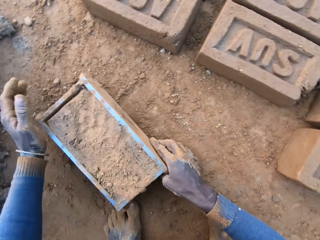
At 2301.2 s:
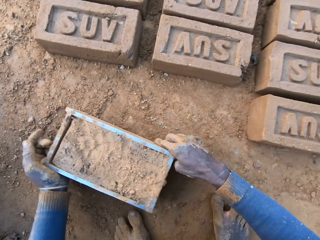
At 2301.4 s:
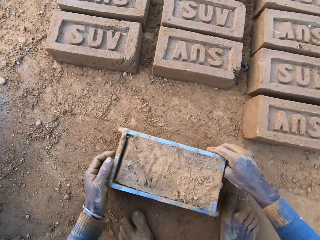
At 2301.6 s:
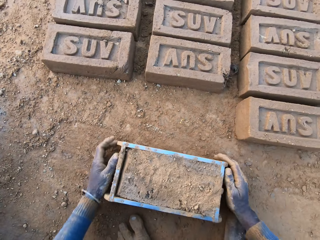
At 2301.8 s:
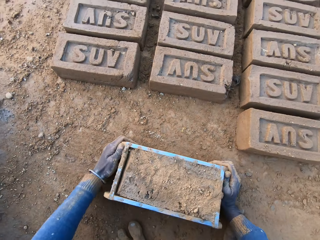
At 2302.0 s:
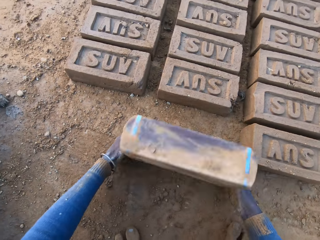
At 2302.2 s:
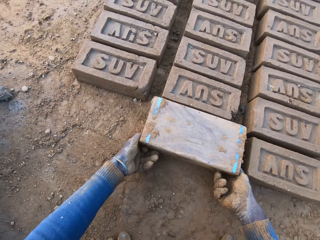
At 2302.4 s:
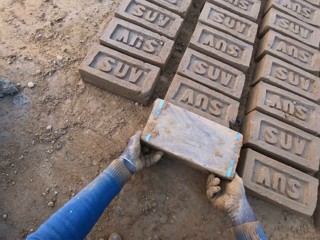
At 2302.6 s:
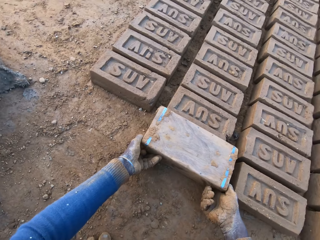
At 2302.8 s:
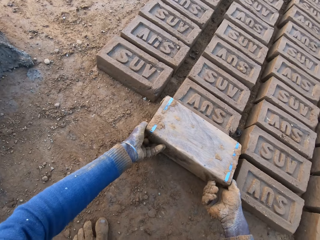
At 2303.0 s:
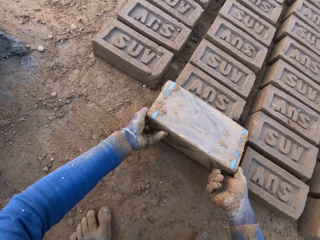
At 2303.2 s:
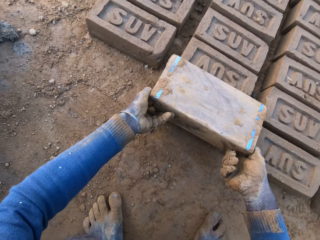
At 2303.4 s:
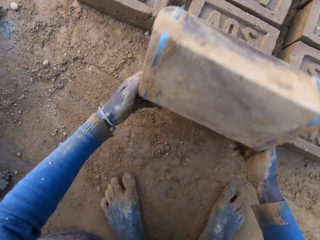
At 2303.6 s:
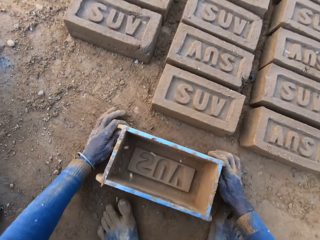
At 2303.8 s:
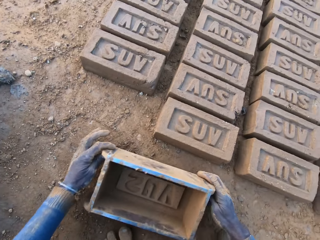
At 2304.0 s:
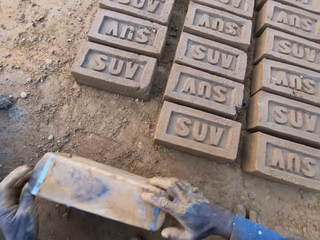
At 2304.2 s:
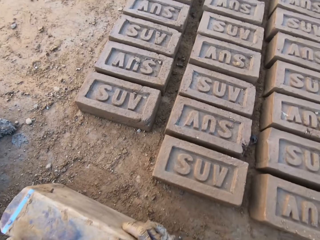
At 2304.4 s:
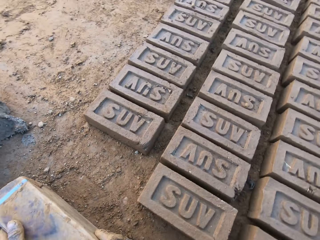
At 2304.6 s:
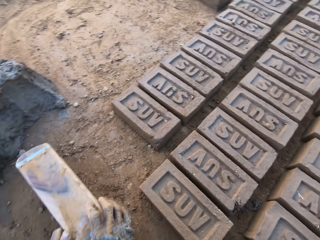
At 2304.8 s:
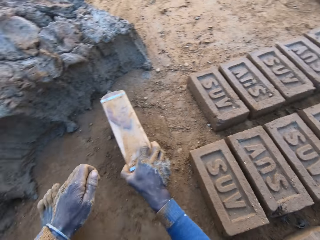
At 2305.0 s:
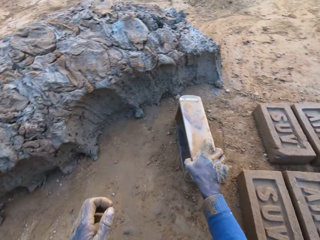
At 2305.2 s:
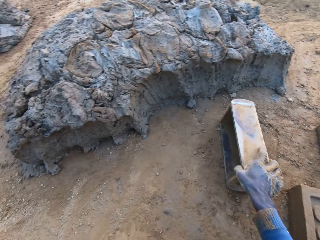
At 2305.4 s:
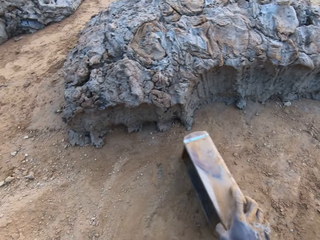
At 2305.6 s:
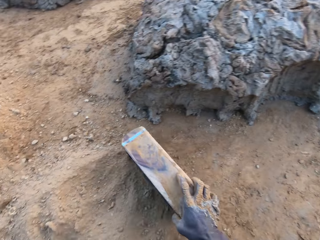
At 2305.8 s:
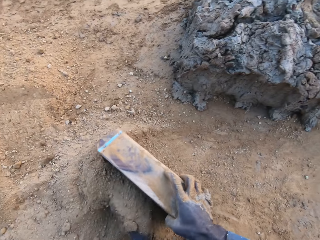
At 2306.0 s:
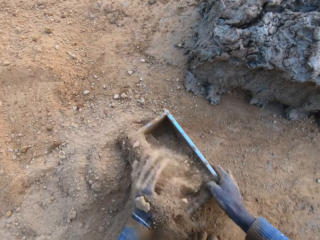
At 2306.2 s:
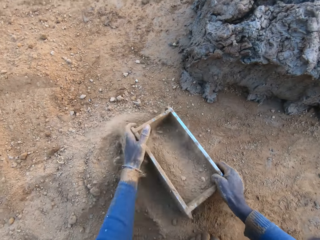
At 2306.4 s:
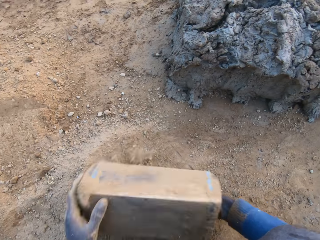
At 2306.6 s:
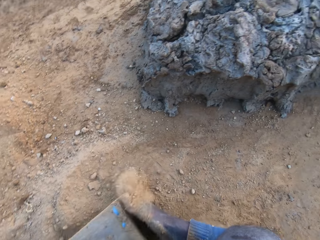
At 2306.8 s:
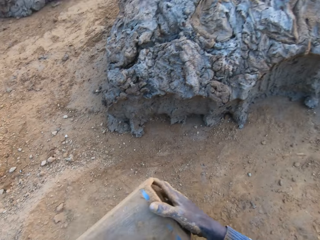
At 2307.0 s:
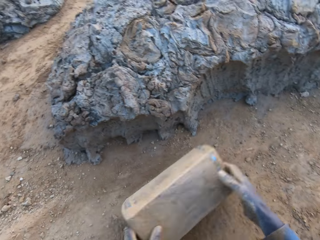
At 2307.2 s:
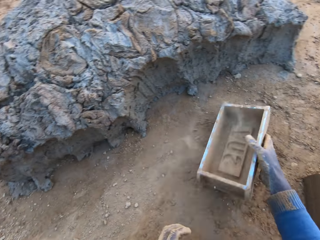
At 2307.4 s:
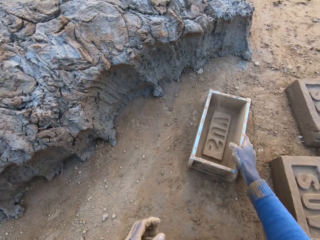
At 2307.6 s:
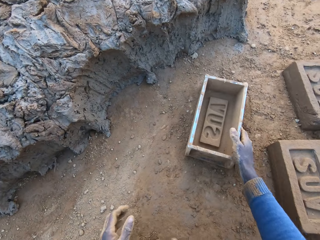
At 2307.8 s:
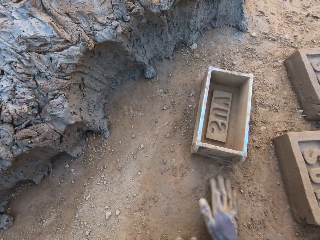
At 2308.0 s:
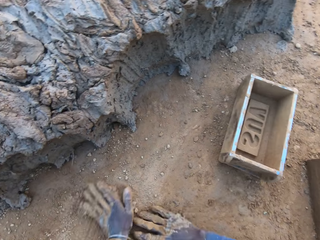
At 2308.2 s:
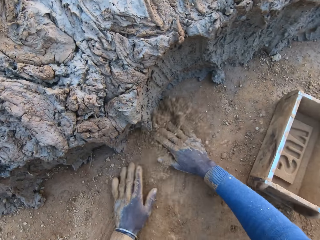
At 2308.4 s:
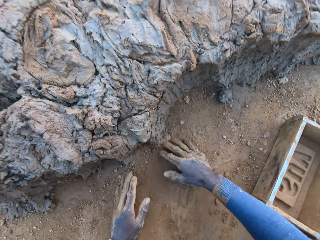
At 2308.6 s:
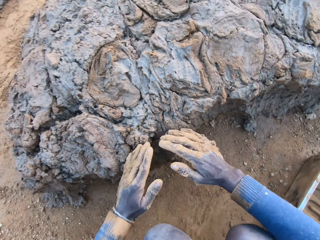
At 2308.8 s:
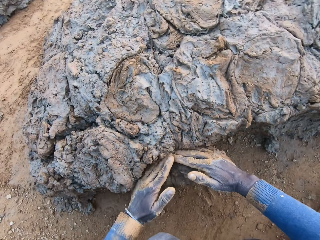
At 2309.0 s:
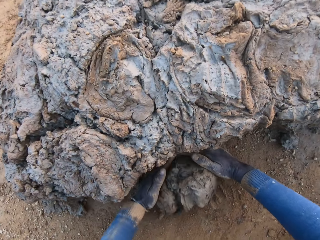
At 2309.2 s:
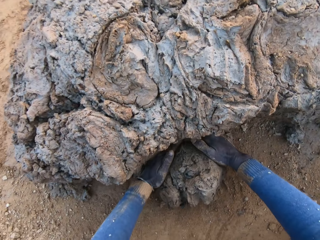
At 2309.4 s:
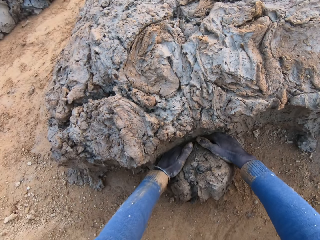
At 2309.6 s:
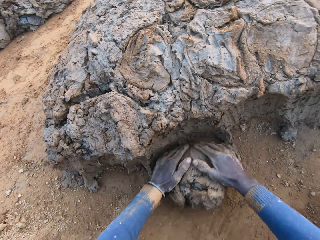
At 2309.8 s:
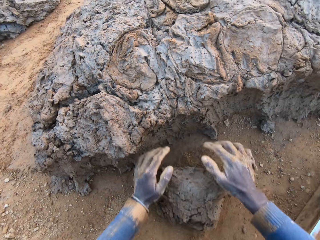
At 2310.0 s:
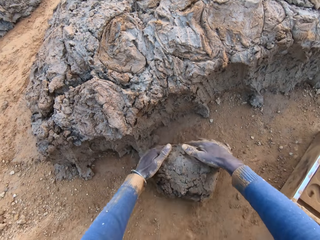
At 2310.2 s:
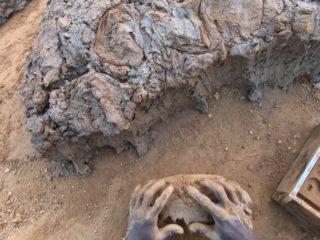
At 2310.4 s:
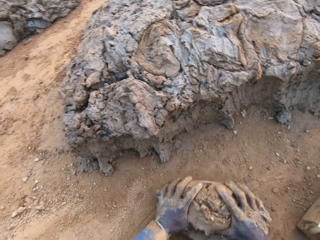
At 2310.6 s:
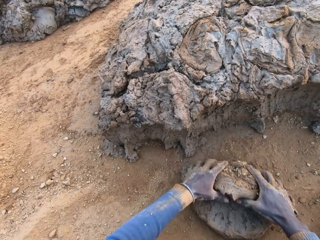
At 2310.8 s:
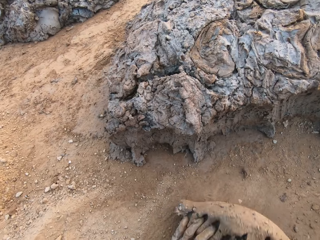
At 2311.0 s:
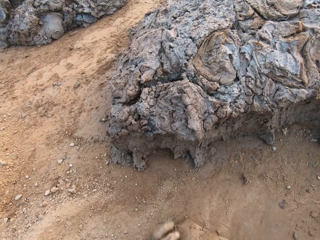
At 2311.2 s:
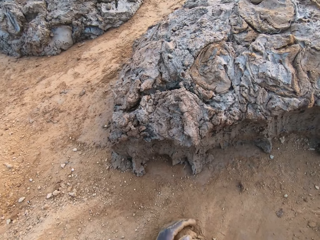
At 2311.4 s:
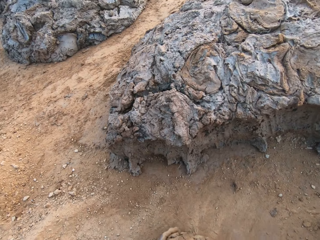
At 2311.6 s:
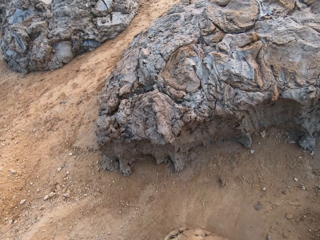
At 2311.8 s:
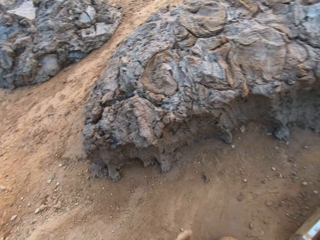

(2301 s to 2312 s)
The camera wearer places a hand on the clay. He shifts the iron brick mold on the ground. He turns the iron brick mold on the ground. He removes the brick maker from the brick. He drops the iron brick mold on the ground. He collects soil. He pours sand from the ground into the iron brick mold. He removes the sand from the iron brick mold. He drops the iron brick mold on the ground. He spreads the soil. He picks up clay. He cuts a portion of the concrete from a heap of concrete with his hands. He mixes the concrete with his hands.

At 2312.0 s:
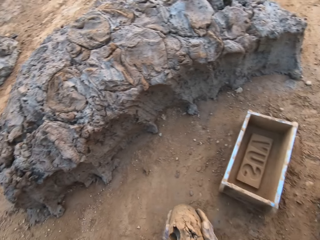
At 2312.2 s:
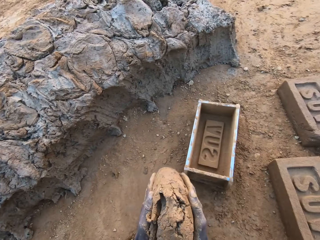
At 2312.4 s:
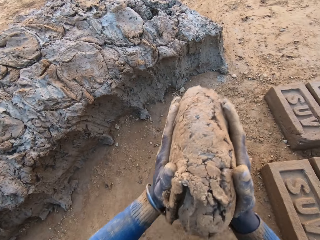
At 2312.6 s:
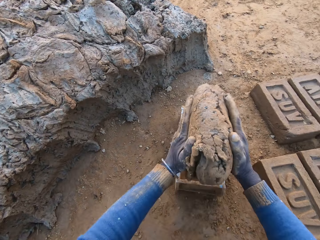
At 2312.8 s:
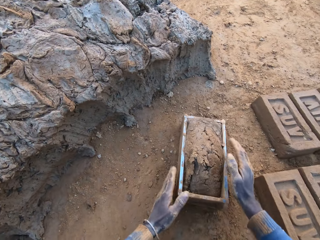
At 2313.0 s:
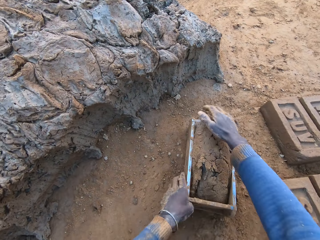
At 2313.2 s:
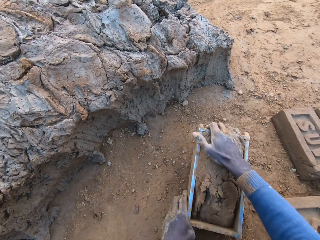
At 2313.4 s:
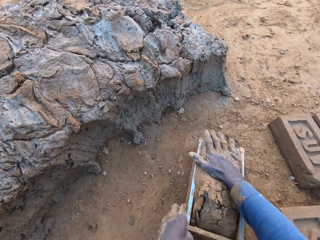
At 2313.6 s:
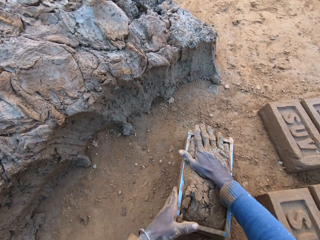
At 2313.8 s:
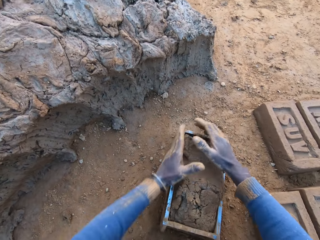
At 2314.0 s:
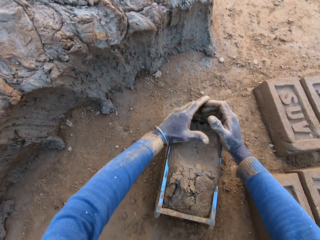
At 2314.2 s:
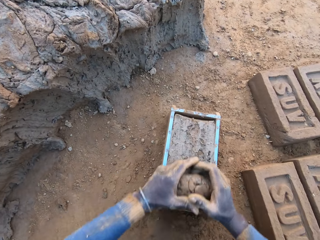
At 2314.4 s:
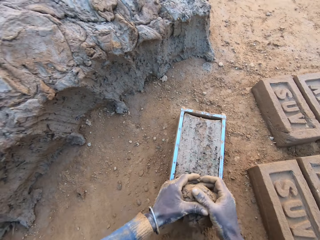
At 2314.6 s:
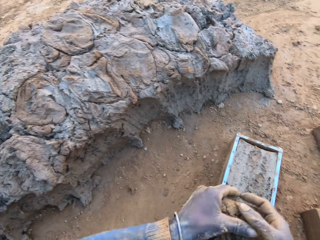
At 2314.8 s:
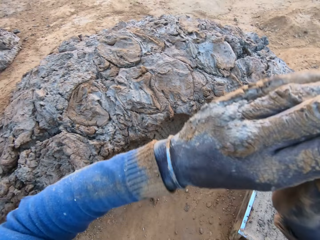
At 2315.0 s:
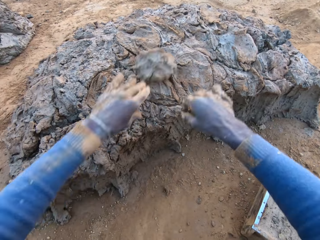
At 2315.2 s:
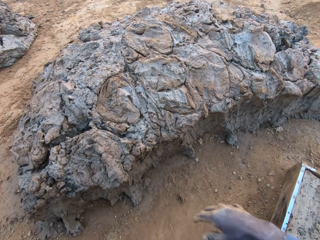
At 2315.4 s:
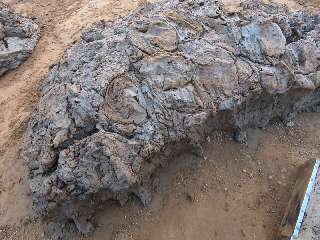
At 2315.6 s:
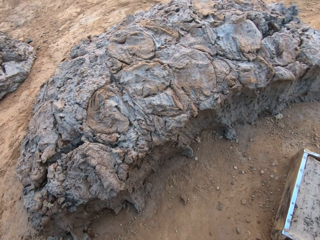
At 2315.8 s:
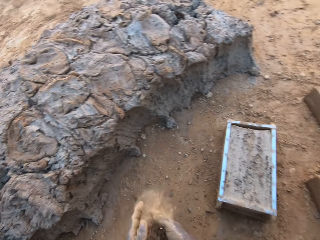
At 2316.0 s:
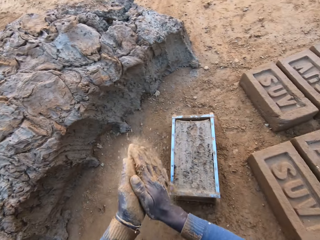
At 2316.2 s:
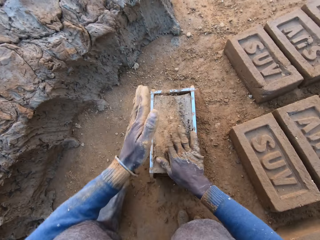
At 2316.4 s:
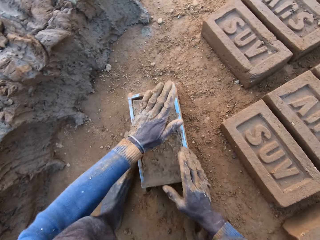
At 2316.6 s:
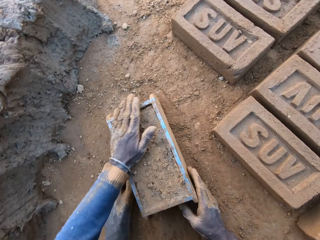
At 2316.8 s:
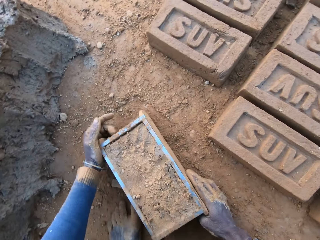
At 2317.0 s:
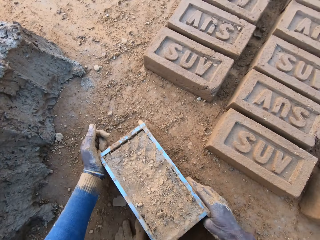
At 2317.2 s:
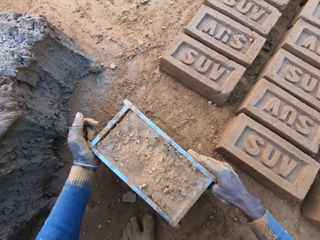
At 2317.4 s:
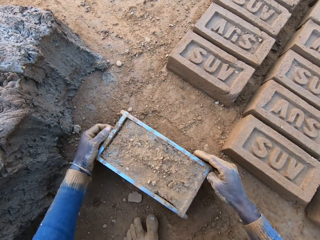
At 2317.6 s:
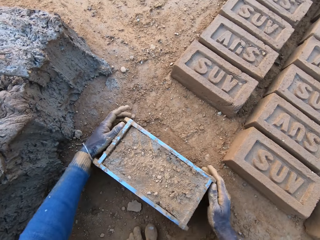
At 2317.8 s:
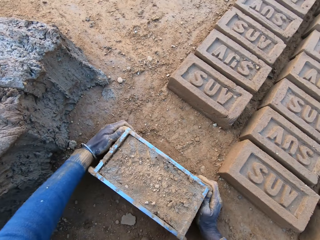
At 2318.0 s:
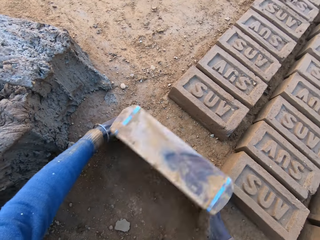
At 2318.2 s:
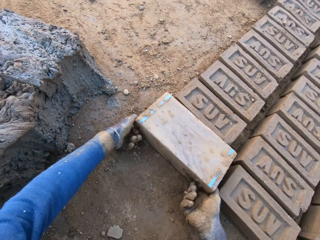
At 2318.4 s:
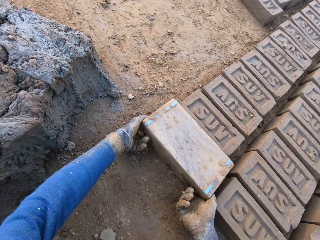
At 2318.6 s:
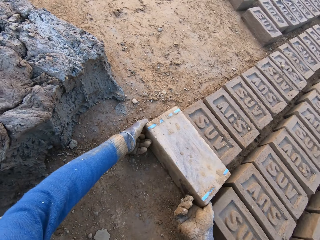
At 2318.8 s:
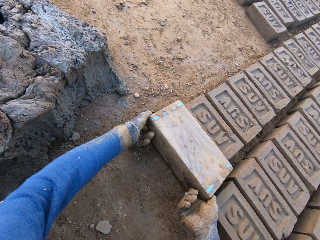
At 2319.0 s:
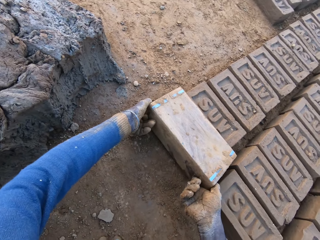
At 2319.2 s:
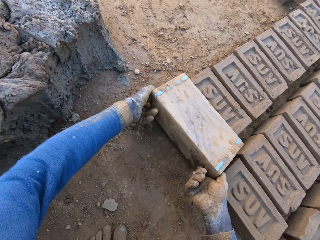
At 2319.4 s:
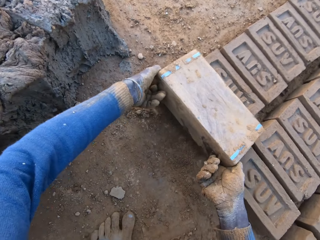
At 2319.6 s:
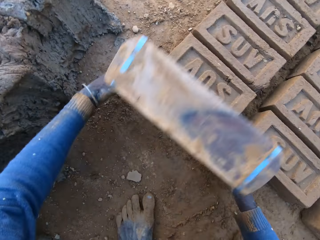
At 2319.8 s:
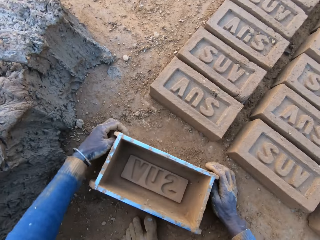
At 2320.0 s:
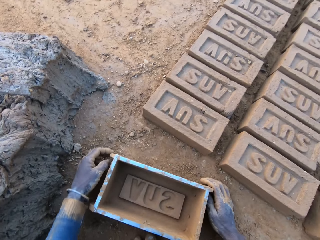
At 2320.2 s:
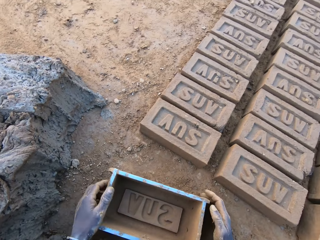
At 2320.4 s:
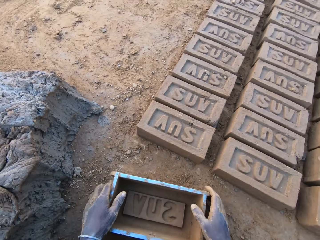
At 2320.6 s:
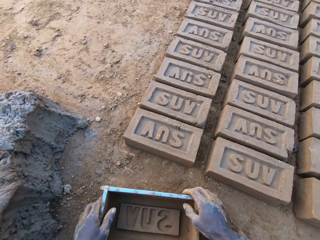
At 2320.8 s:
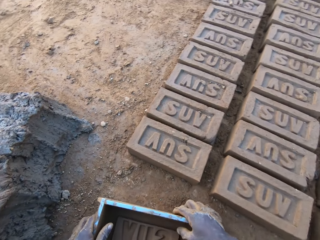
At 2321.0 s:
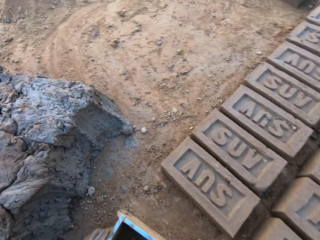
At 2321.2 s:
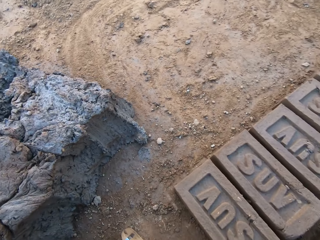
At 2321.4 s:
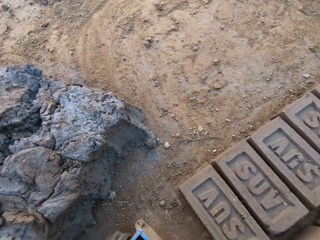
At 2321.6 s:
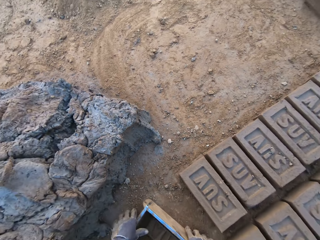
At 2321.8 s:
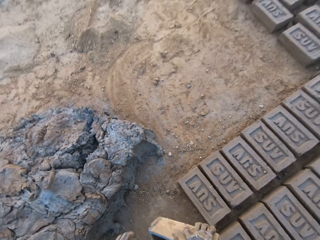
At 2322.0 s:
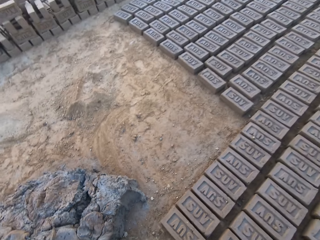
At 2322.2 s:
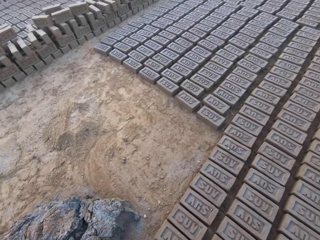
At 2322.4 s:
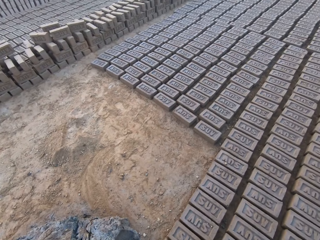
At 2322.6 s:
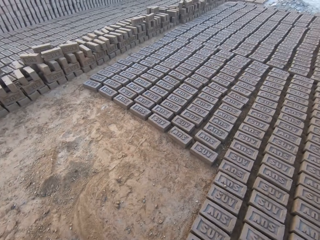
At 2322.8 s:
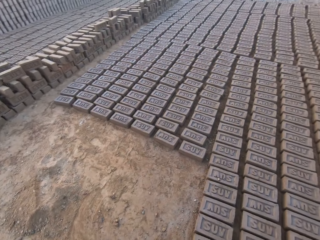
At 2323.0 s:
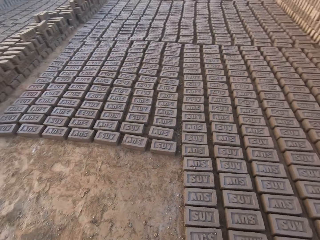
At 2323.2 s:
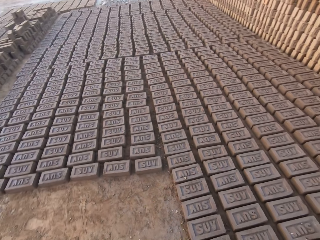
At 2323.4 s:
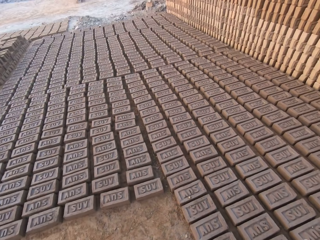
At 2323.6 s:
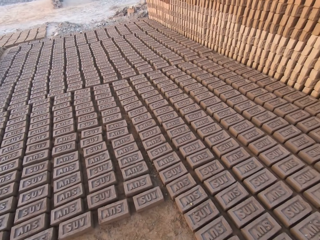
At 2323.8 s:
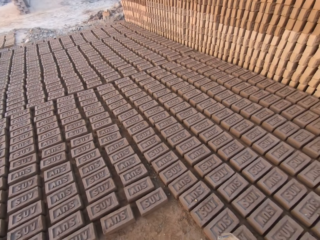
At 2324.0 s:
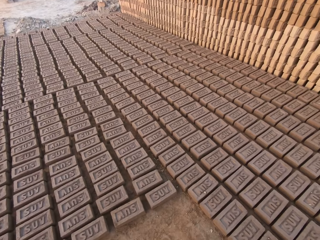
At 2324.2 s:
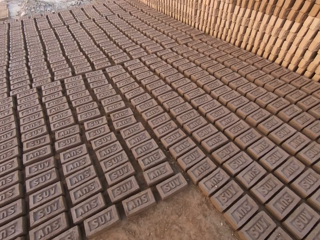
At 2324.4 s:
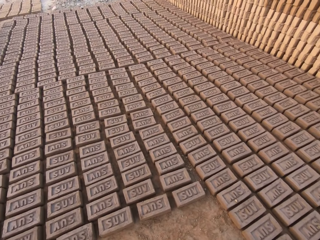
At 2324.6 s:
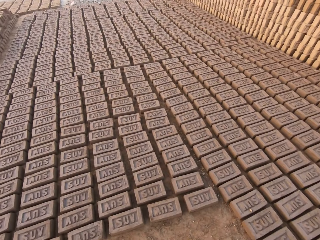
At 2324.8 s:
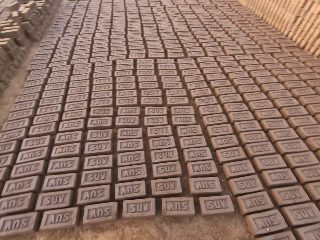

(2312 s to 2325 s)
The camera wearer carries the concrete from the ground. They drop the concrete in the iron brick mold on the ground. They shake the brick maker. They remove the excess concrete from the iron brick mold. They drop the excess concrete on the heap of concrete on the ground. They rub their hands. They place a hand on the clay. They lift the brick maker. They put the brick maker down. They turn the iron brick mold on the ground. They lift the brick maker from the brick. They drop the iron brick mold on the ground. They stand. They look around the site.
